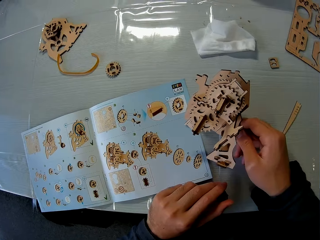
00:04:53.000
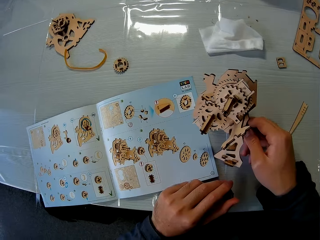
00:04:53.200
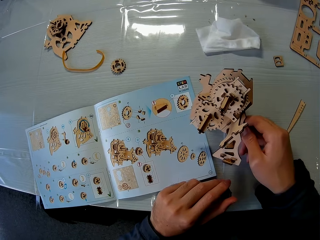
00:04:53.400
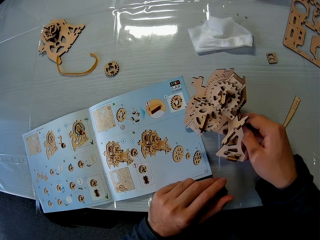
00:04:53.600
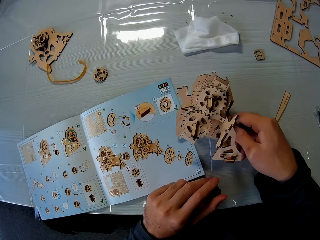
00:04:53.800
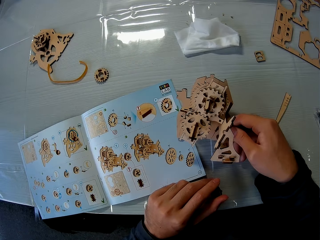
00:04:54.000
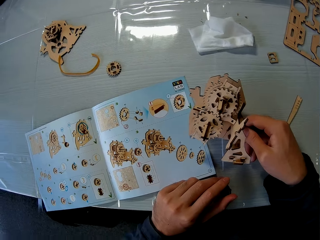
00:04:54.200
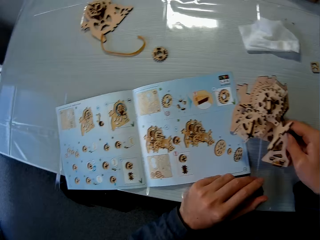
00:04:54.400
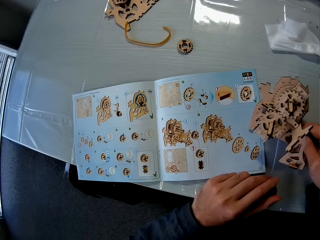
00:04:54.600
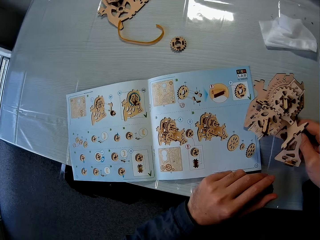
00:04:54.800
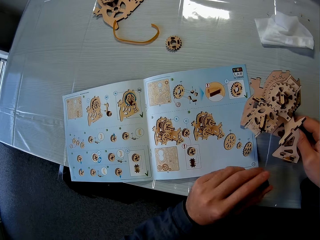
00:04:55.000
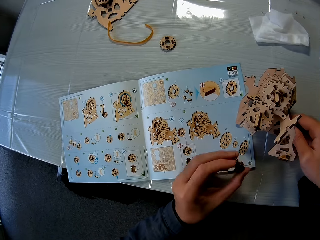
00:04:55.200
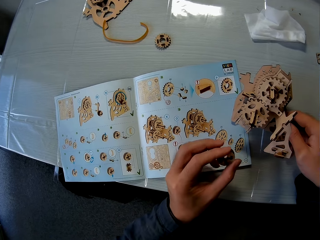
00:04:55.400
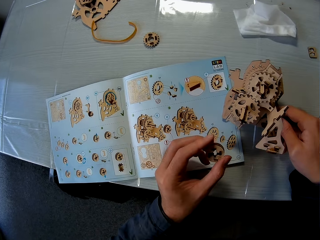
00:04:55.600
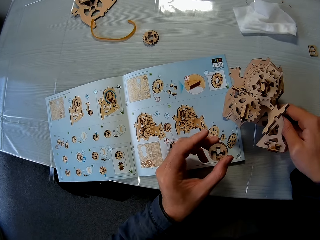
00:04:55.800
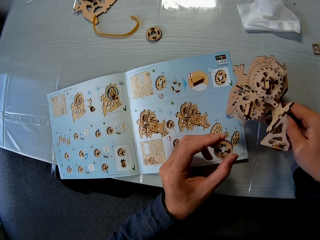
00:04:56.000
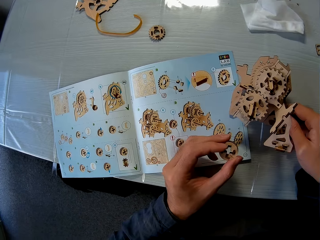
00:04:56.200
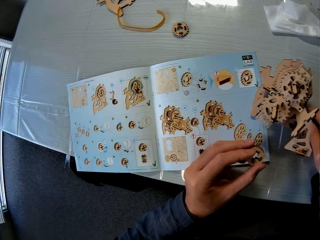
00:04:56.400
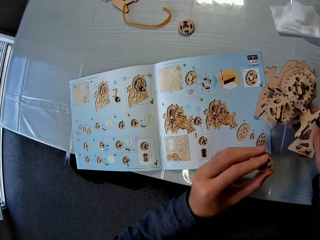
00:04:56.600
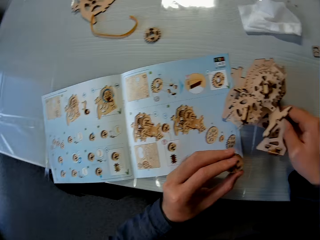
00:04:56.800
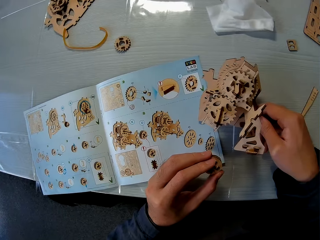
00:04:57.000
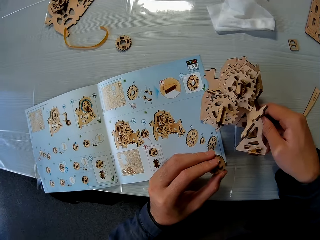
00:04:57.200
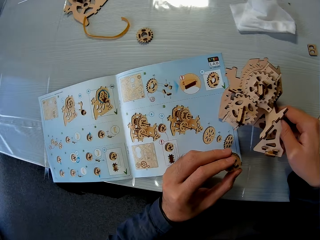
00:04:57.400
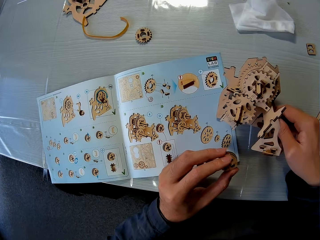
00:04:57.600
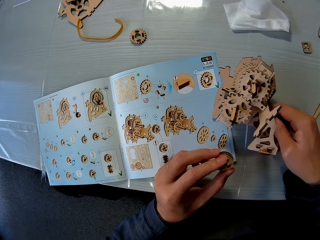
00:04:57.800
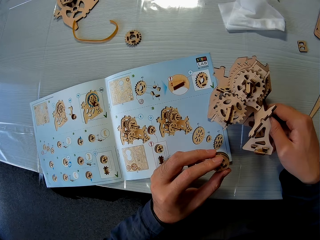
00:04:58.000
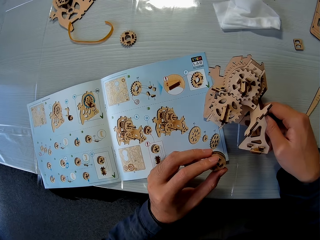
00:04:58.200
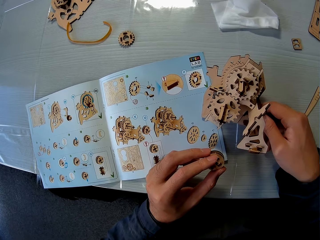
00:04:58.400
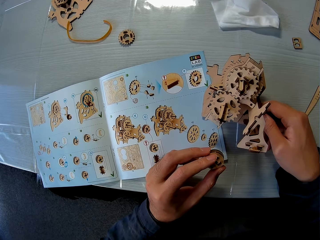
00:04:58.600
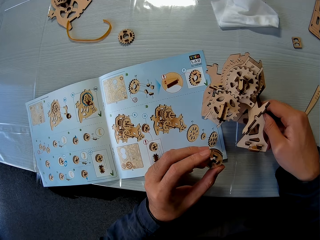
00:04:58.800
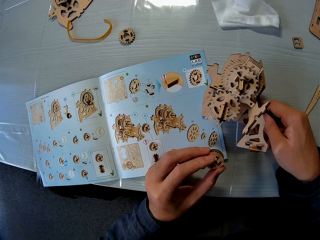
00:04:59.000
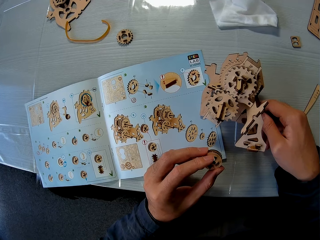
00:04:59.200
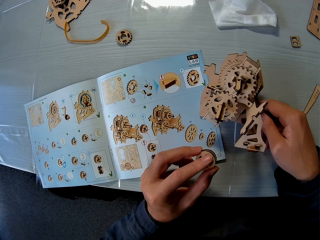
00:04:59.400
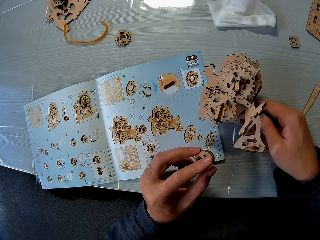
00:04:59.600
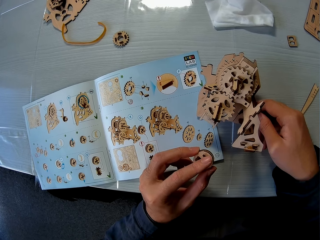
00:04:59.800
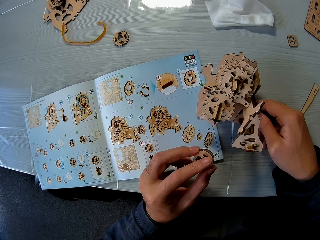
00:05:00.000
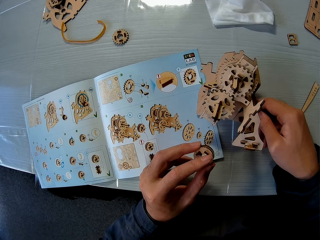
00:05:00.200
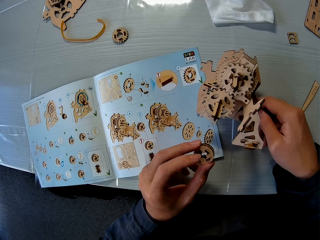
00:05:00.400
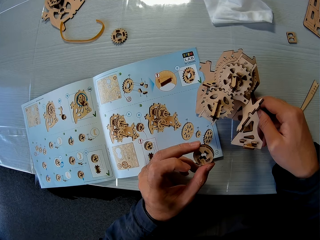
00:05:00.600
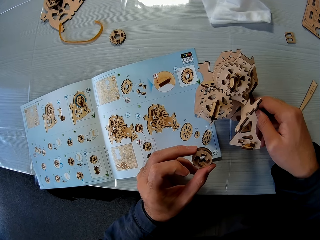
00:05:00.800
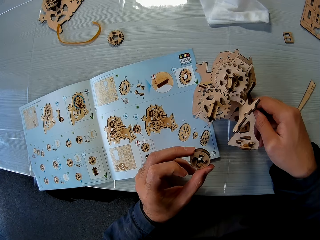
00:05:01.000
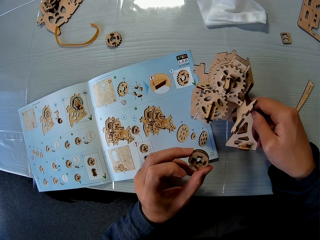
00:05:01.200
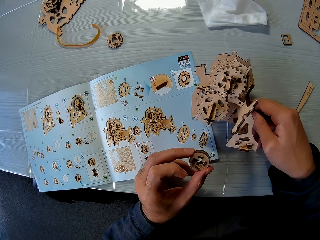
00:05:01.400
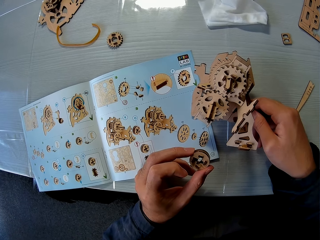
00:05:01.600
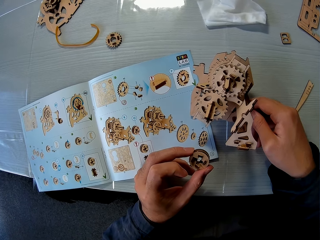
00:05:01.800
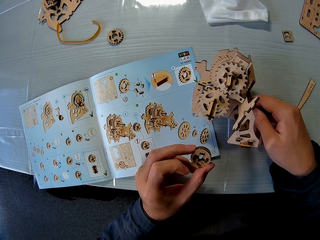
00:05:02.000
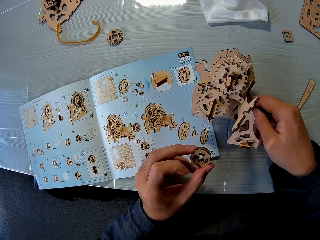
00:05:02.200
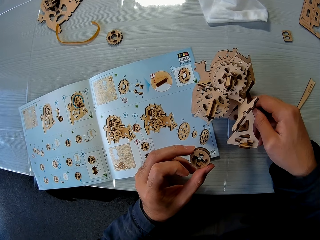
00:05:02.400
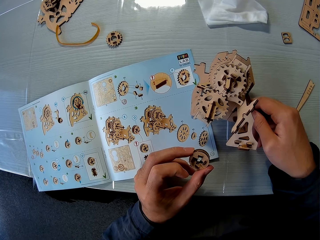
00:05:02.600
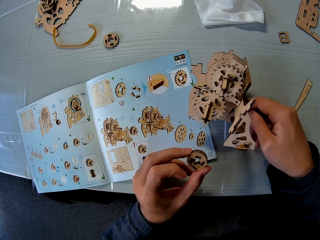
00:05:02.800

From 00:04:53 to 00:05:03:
The camera wearer reads the book.

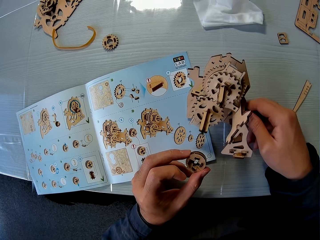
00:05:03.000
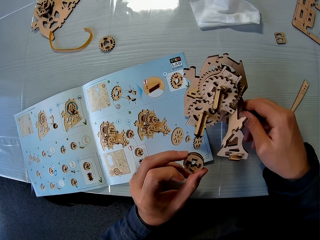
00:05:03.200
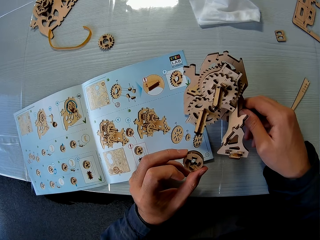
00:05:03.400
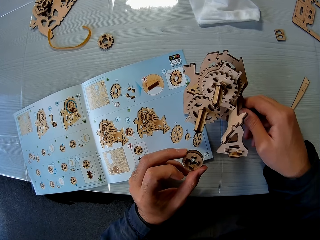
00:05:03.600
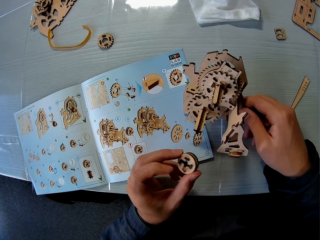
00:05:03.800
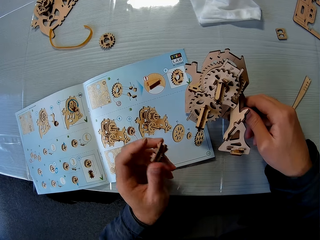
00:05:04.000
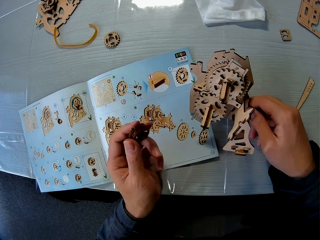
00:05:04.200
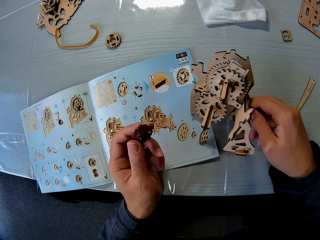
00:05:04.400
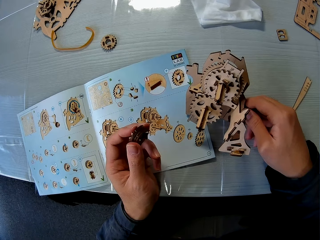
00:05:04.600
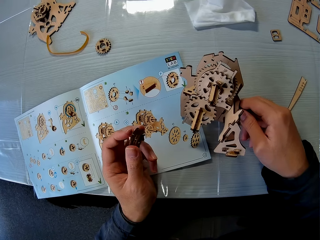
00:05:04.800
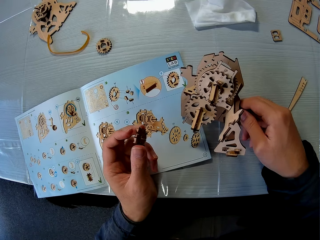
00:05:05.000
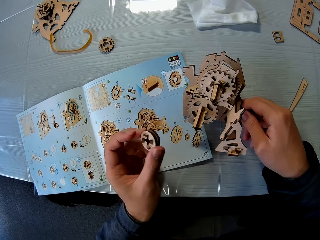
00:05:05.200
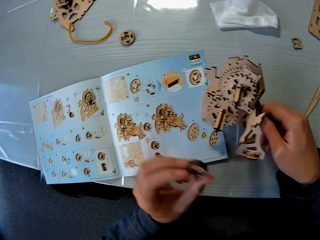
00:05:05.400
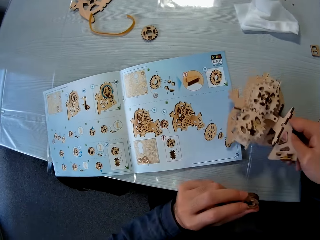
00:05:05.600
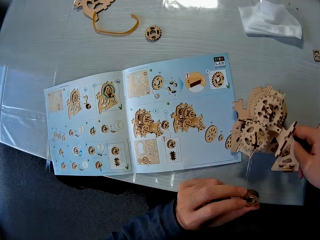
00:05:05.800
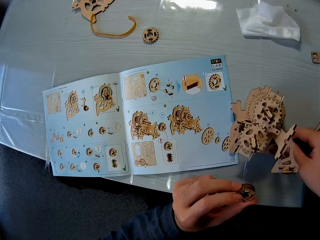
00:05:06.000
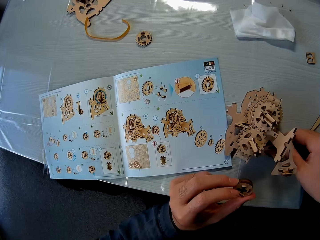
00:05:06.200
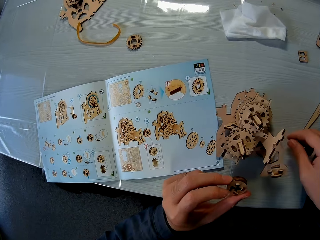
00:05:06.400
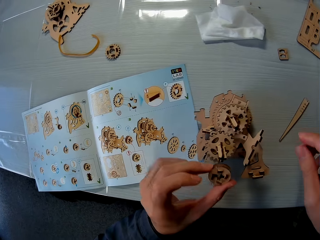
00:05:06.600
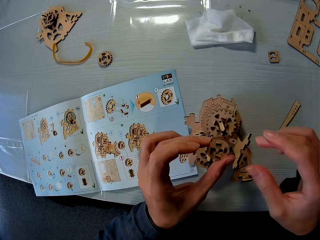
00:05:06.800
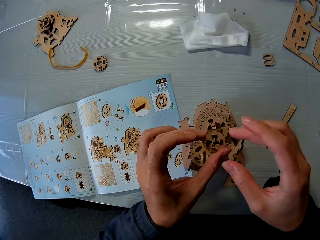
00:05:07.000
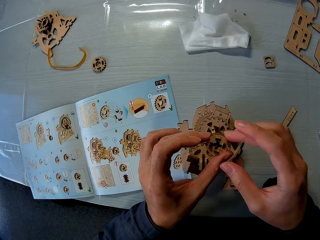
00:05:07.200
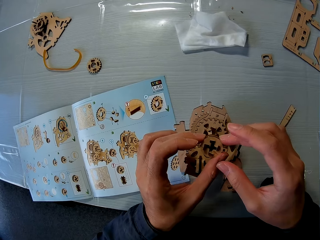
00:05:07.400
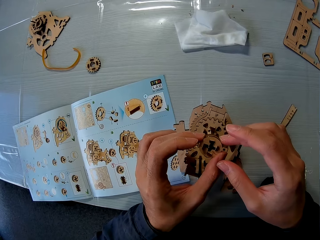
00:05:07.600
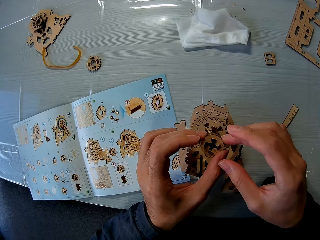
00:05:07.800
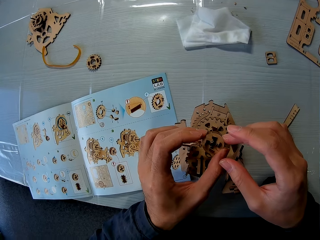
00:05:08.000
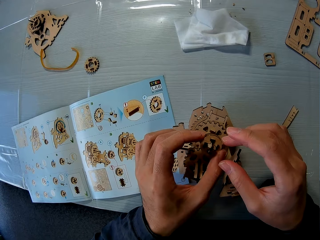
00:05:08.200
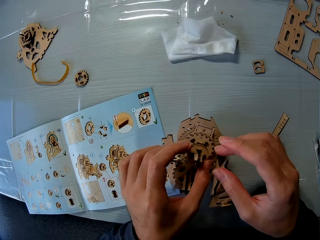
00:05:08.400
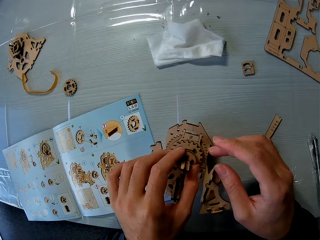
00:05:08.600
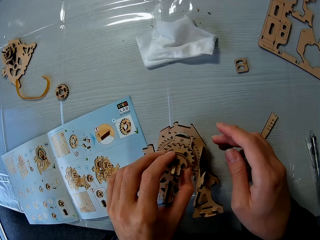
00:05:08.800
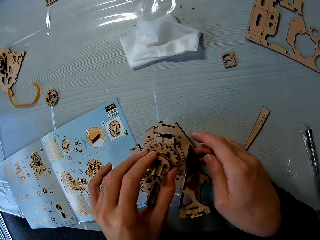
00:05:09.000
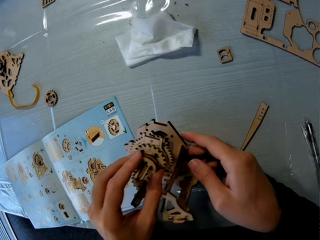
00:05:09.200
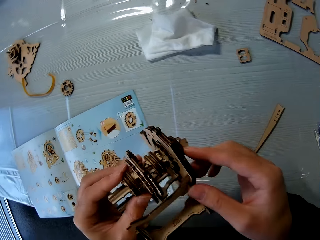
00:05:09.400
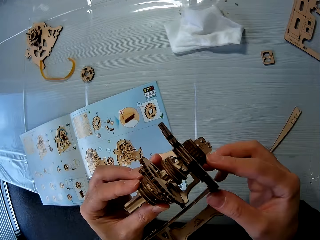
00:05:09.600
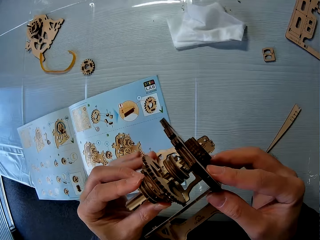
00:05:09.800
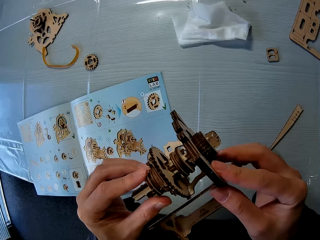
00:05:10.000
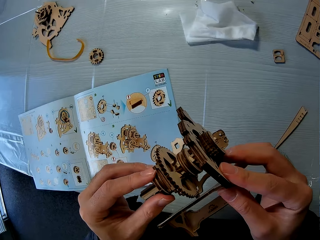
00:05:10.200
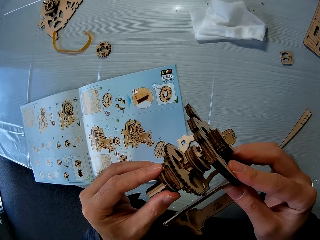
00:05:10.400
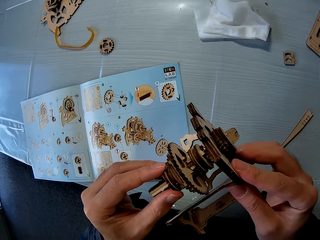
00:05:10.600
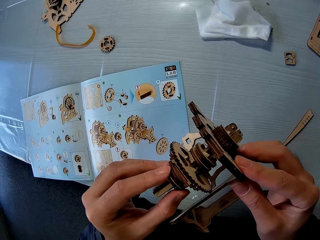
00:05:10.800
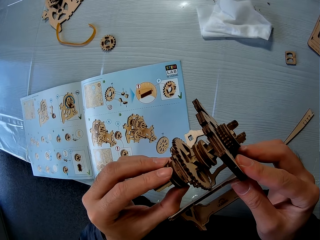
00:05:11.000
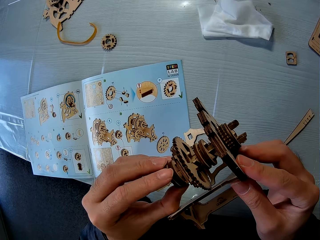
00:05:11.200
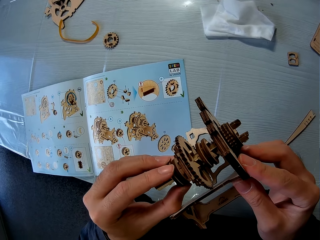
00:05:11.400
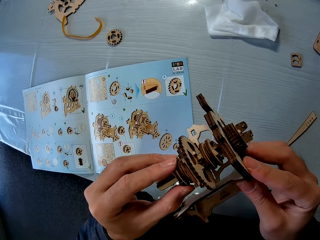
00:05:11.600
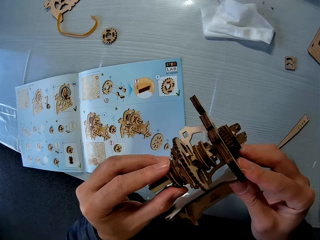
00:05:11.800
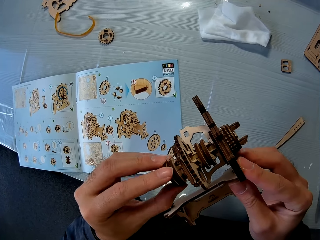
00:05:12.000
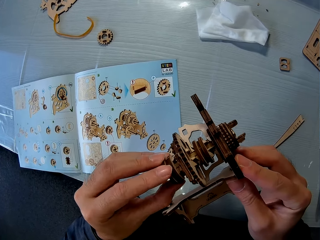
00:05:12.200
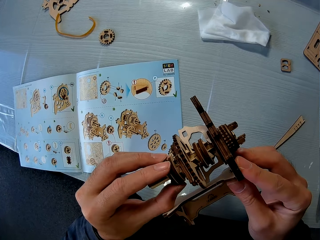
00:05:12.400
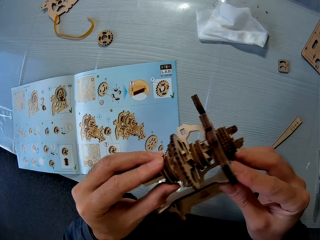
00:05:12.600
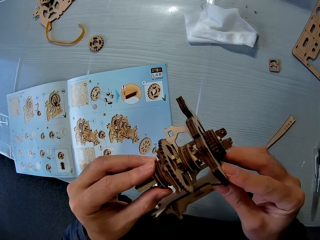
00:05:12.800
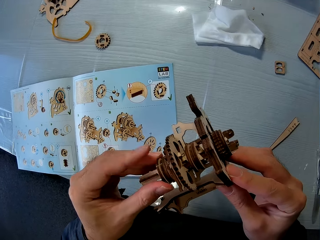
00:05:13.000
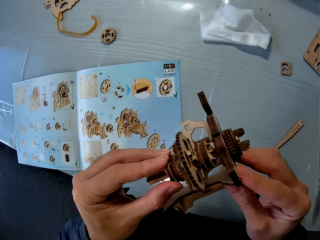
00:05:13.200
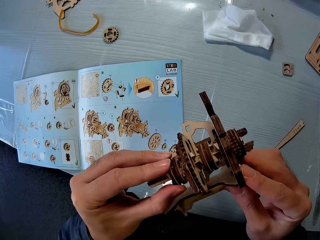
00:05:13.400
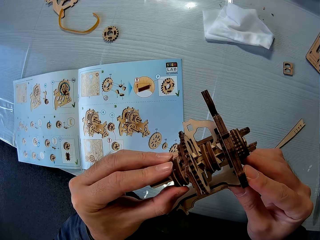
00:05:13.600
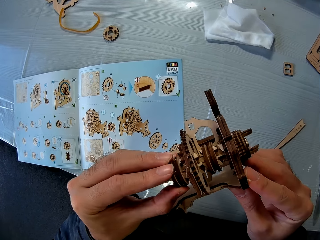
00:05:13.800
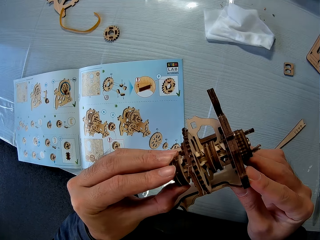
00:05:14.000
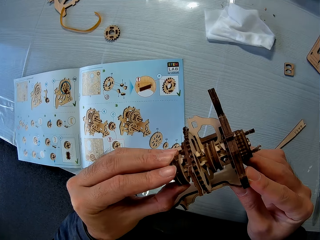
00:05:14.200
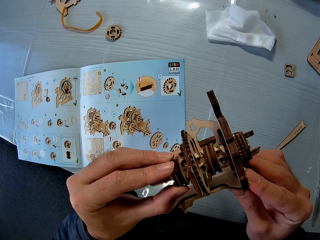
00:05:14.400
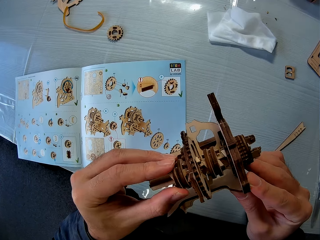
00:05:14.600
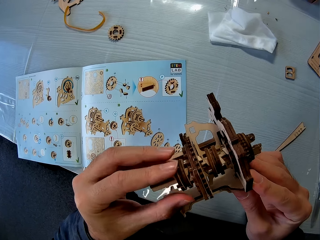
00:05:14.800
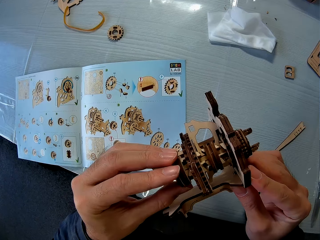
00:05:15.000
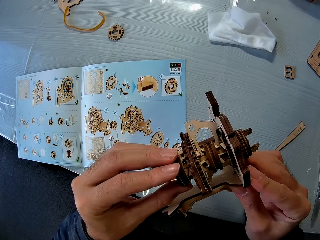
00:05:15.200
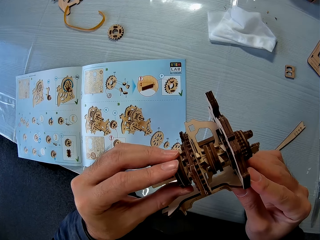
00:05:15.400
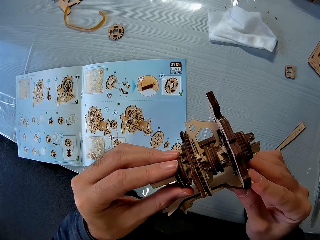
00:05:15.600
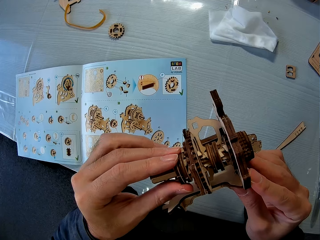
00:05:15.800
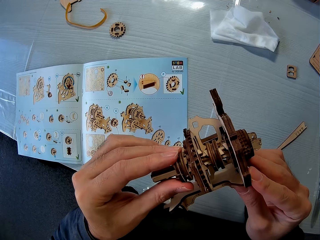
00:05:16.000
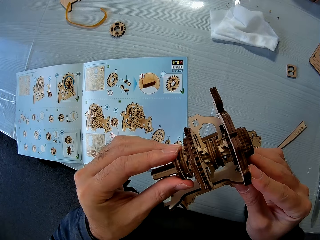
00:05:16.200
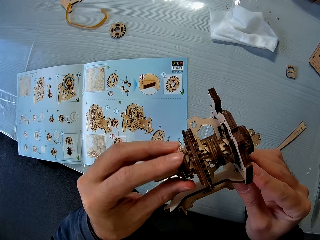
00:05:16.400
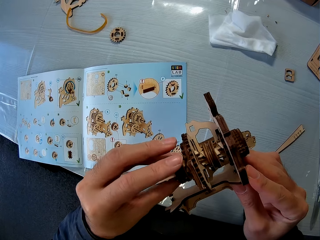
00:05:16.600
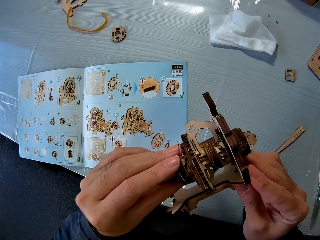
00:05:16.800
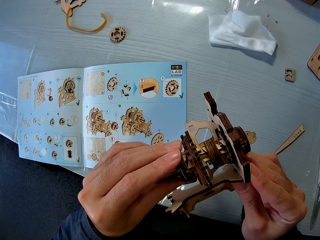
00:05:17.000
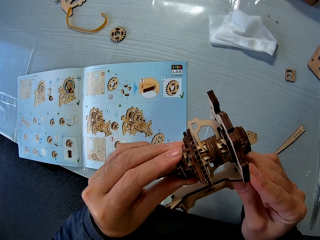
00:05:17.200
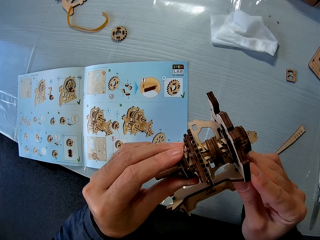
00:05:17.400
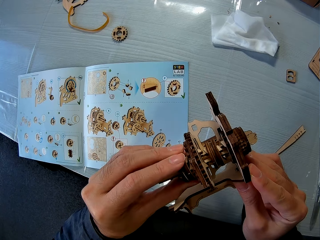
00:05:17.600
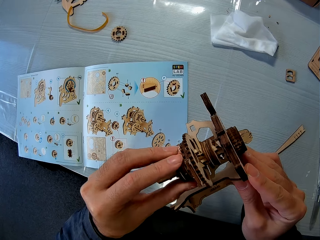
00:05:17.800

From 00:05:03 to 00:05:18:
The camera wearer drops the wooden mechanical model on the table. He holds the wooden piece with his hands. He attaches the wood piece to the wooden mechanical model. He picks up the wooden mechanical model on the table. He turns the wooden mechanical model. He turns the wooden piece around.
